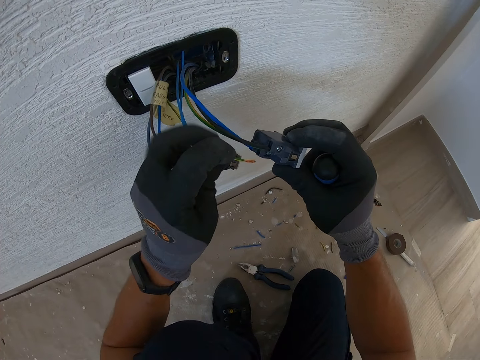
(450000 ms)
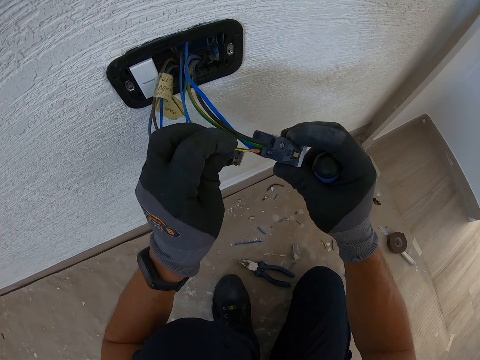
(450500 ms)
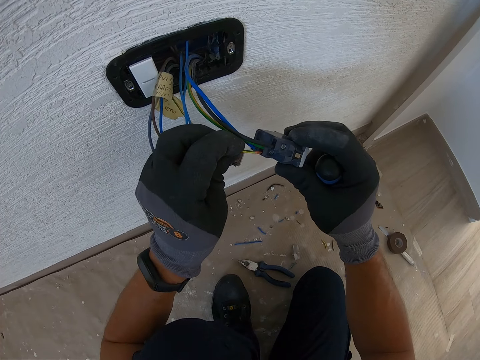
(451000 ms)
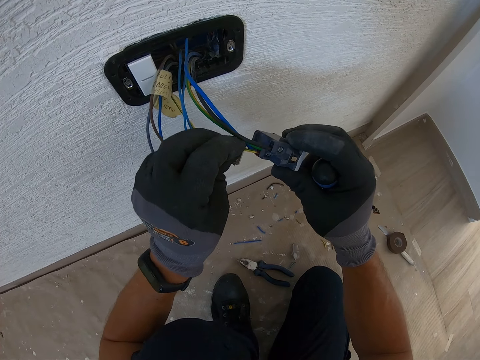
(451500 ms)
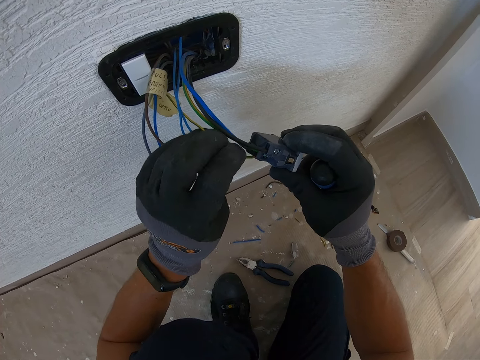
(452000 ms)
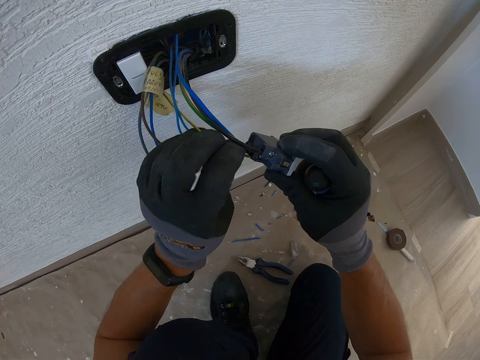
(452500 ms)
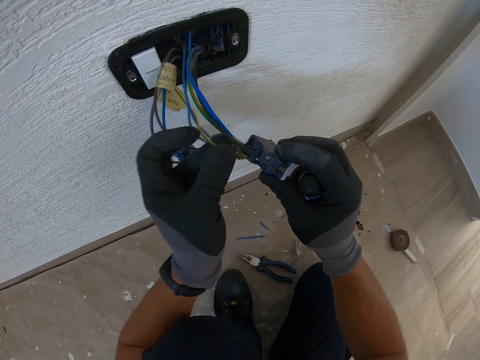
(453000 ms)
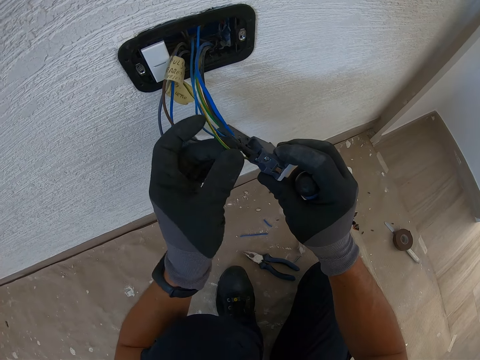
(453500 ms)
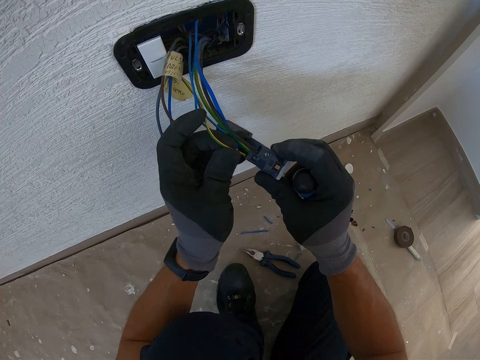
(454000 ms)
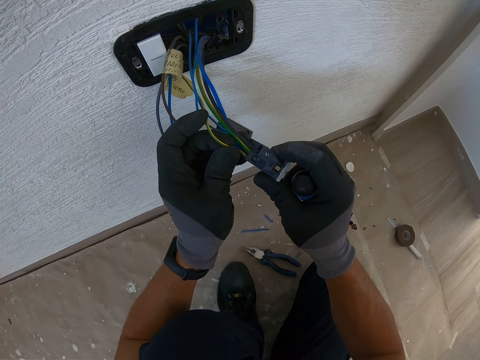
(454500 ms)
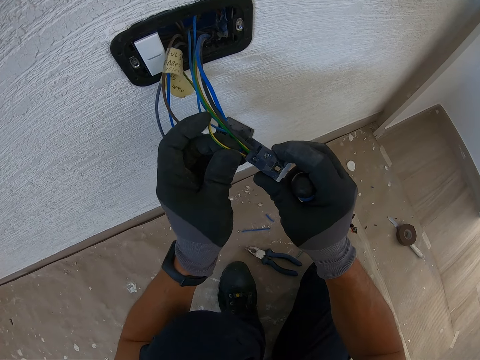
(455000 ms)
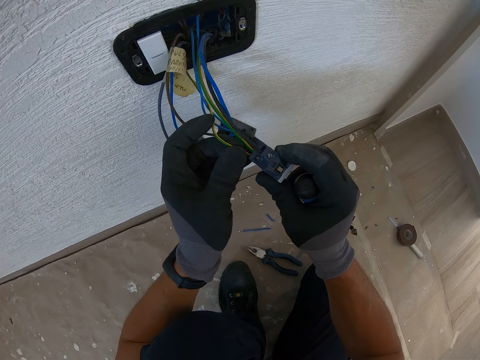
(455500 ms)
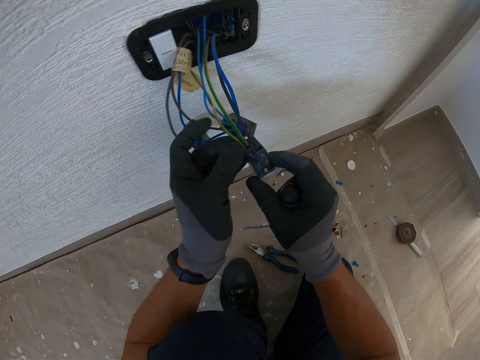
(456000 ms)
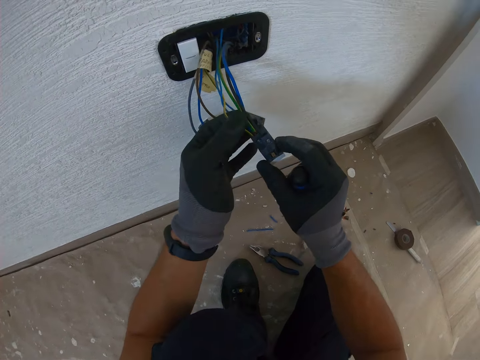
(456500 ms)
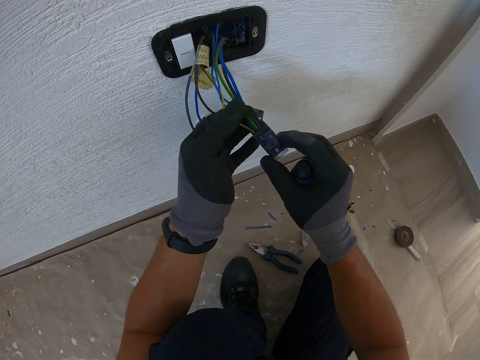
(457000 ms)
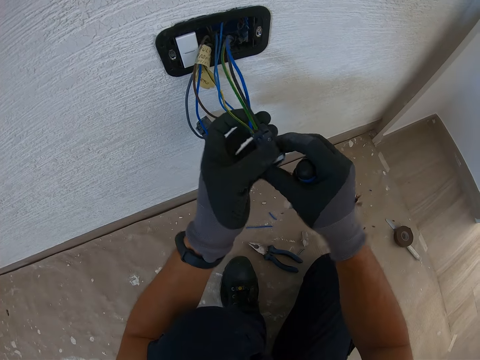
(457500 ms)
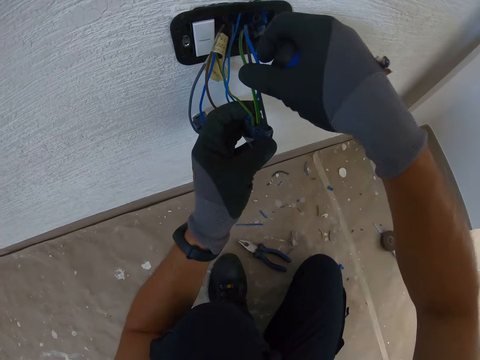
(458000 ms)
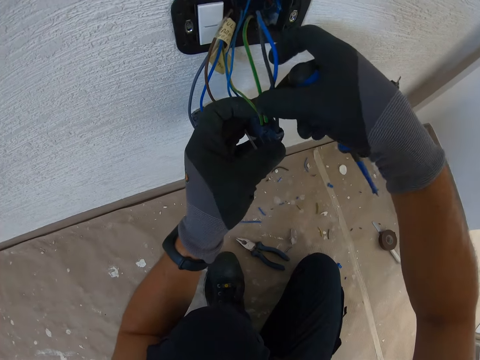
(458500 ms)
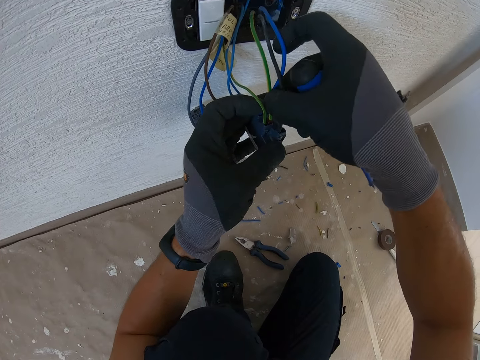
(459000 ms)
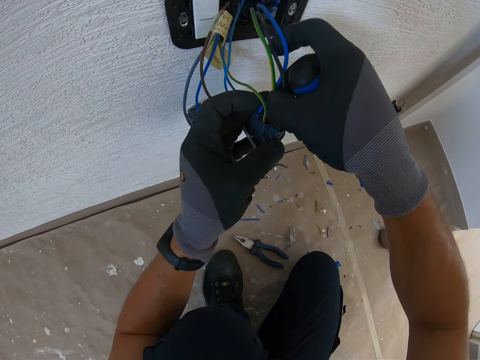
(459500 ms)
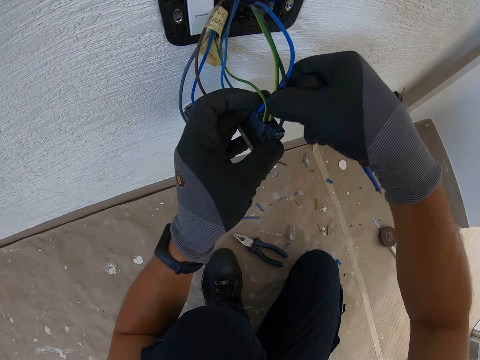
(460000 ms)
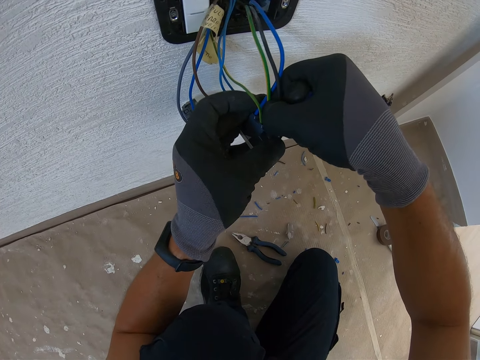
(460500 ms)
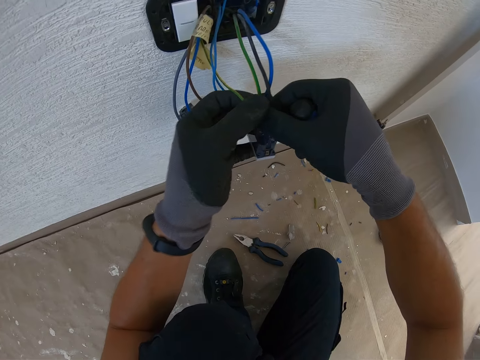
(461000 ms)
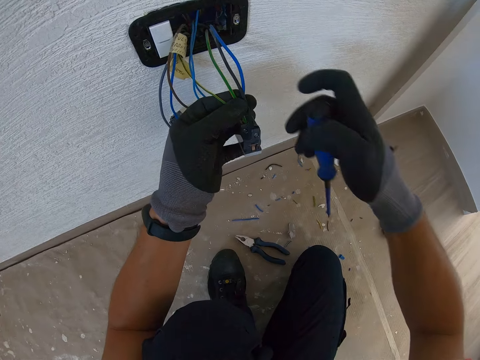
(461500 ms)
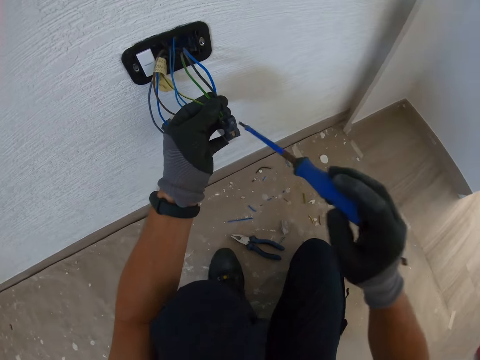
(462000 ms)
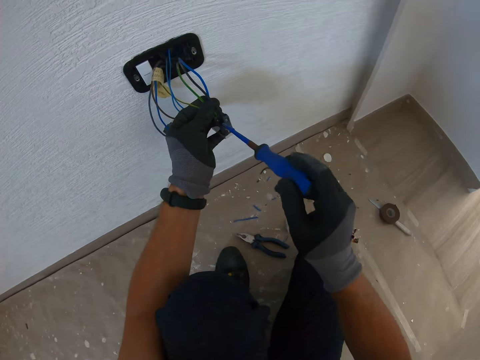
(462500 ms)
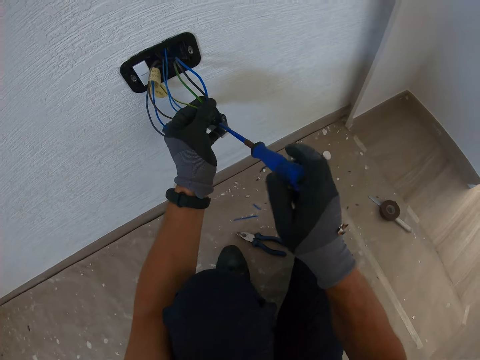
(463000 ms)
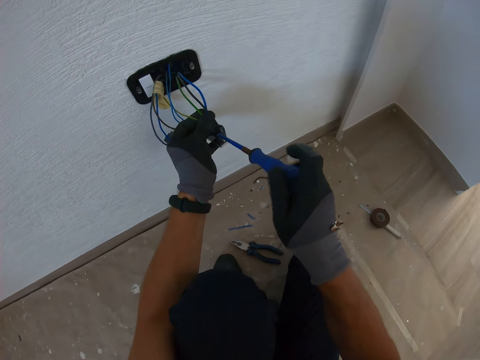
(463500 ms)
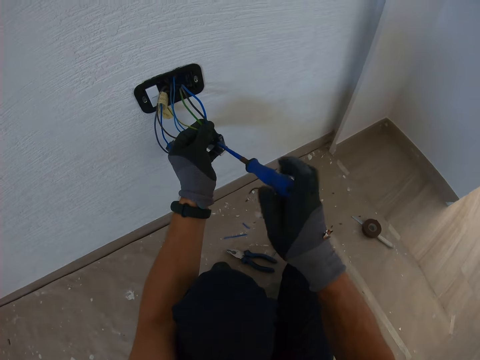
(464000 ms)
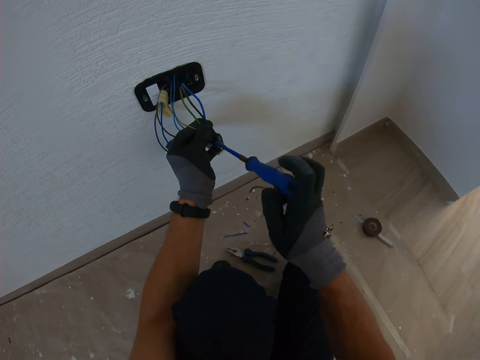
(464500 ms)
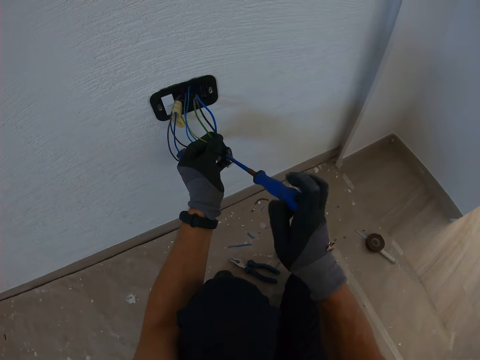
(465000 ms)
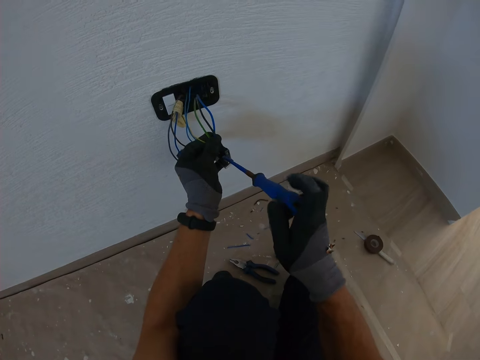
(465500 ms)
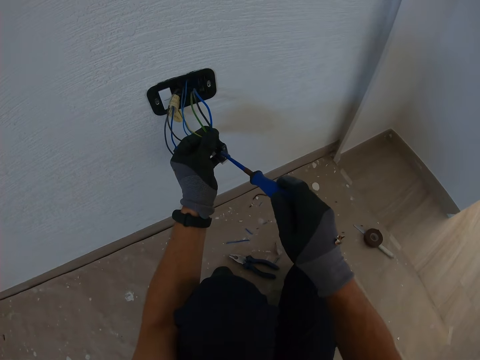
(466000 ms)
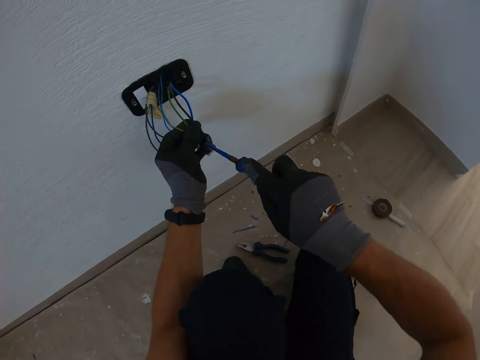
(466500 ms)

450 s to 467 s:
The camera wearer fixes the cable in the socket with his hand. He tightens a nut.

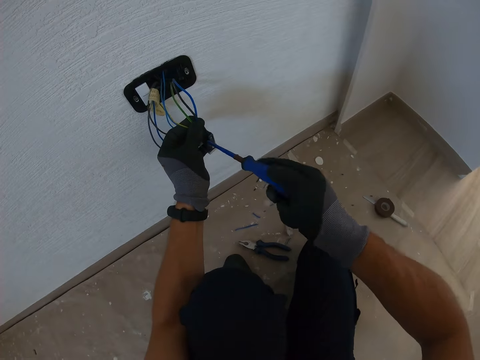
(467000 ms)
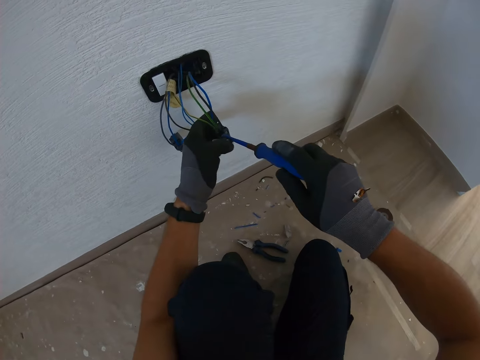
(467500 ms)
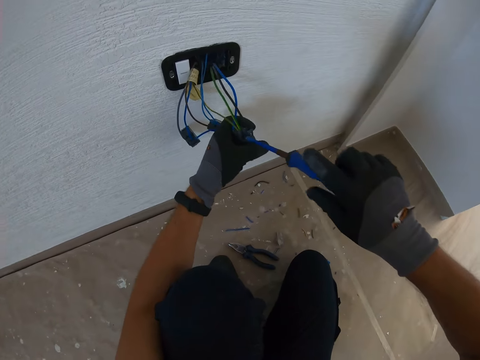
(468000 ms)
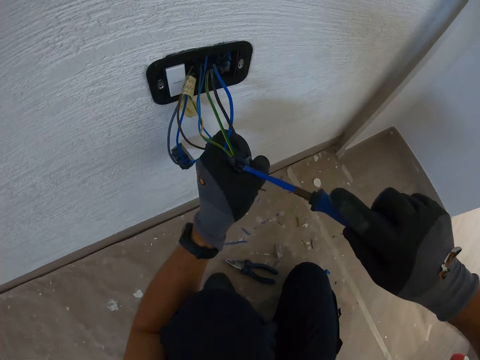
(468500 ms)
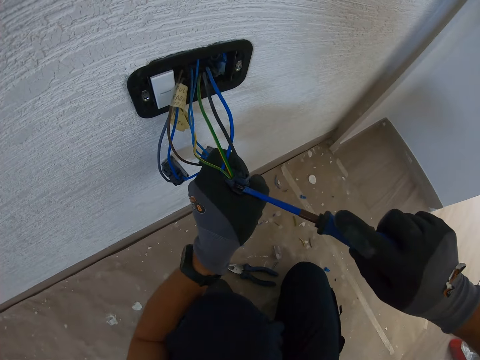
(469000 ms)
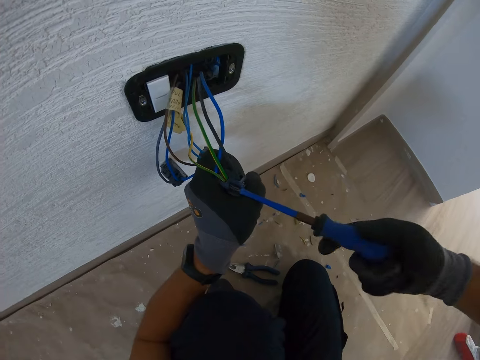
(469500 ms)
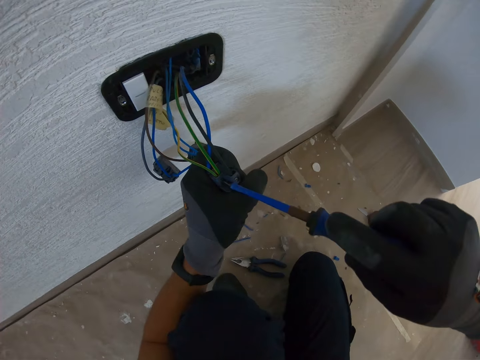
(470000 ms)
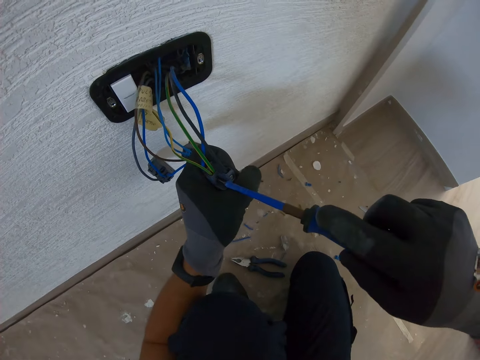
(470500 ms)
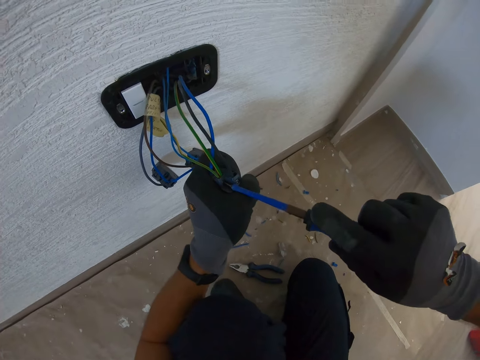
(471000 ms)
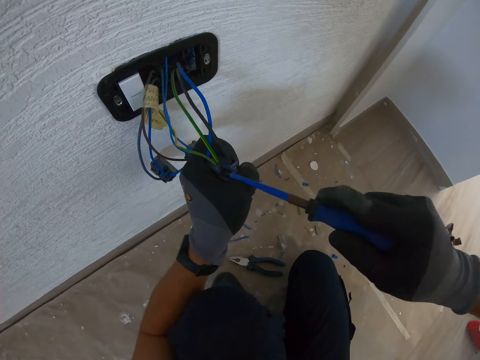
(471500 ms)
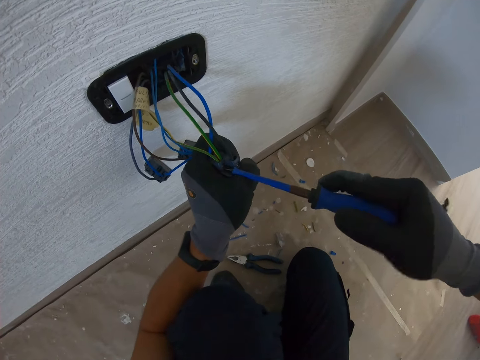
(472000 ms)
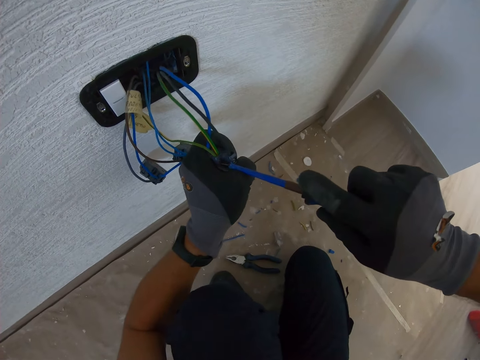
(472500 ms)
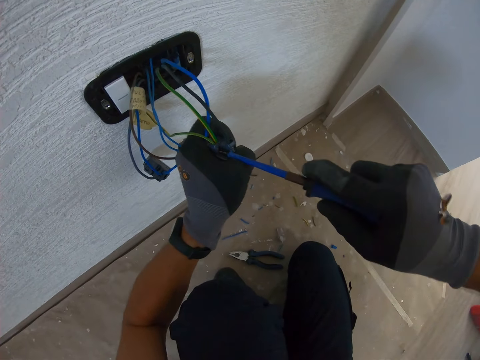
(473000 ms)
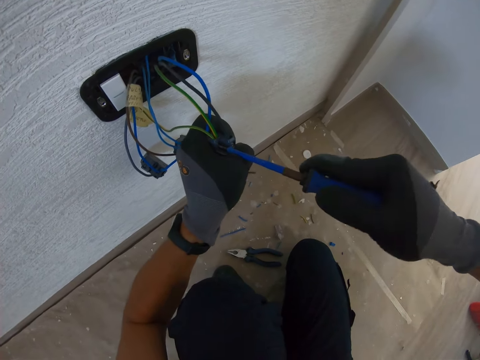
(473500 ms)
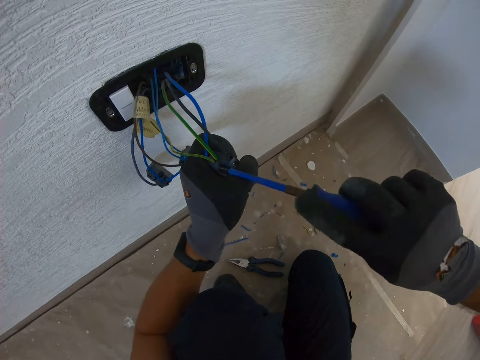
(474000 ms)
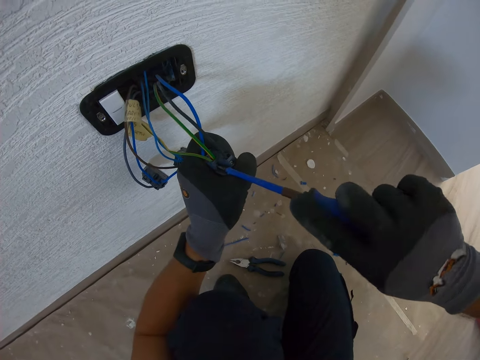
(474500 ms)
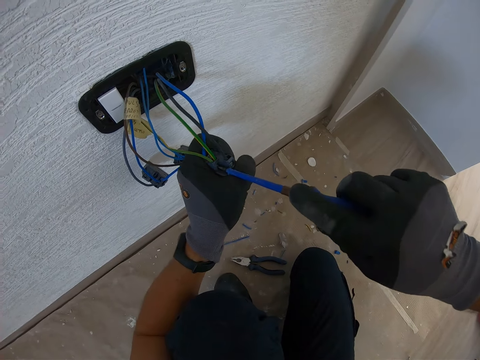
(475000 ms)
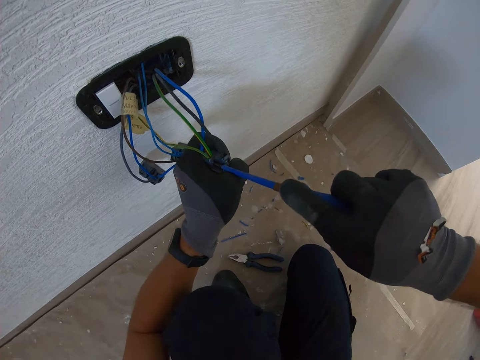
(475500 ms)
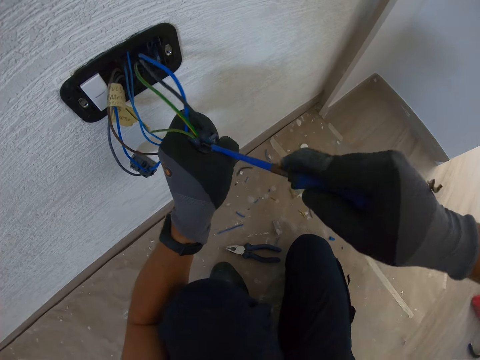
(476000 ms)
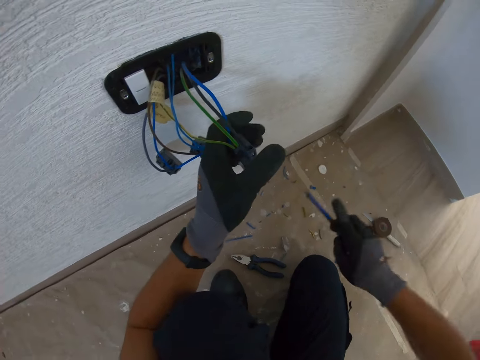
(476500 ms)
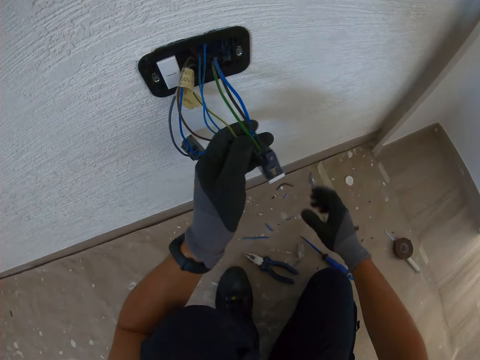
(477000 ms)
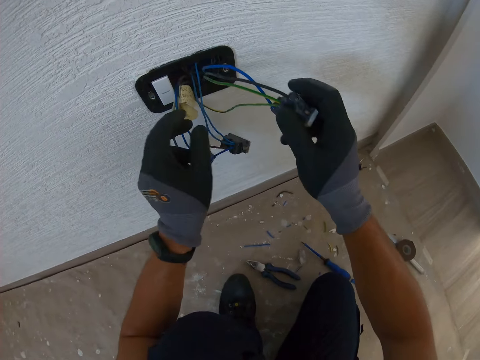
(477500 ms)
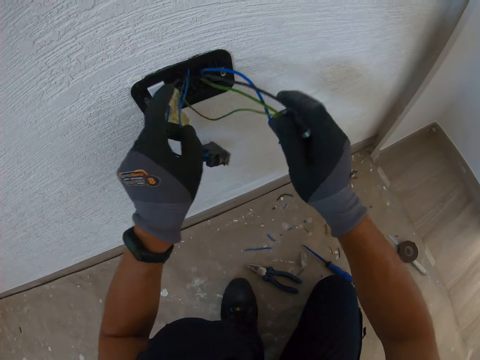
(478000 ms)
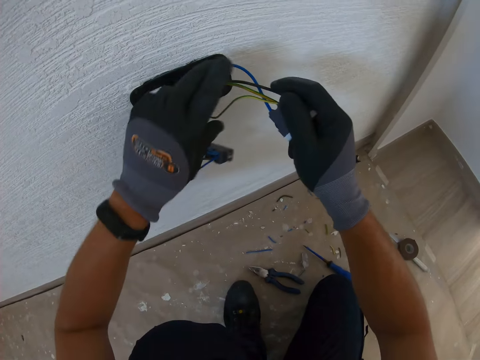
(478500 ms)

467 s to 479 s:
The camera wearer fixes cables in the socket with a screwdriver.
